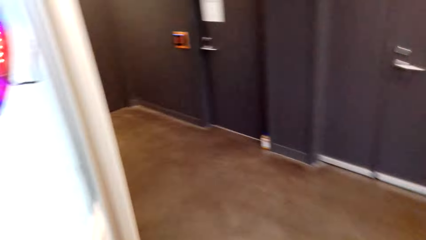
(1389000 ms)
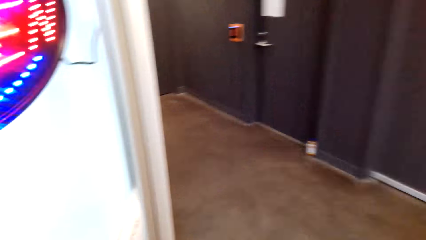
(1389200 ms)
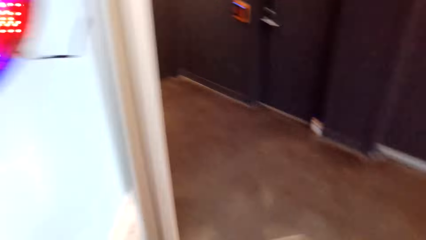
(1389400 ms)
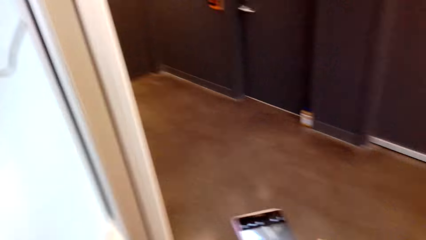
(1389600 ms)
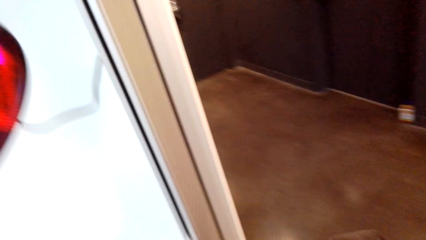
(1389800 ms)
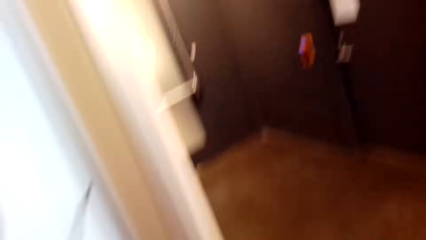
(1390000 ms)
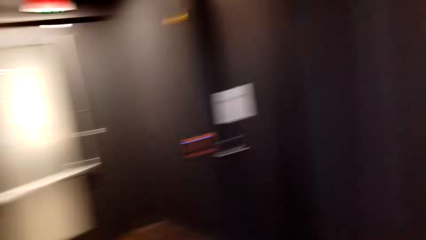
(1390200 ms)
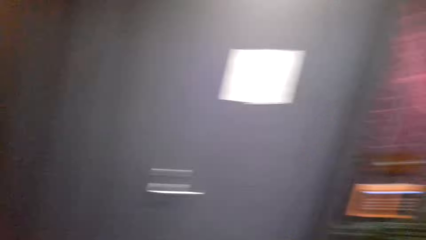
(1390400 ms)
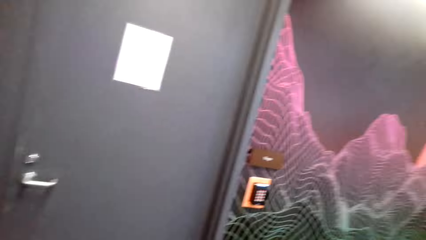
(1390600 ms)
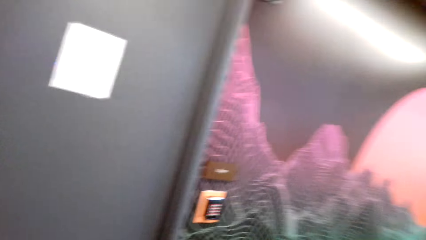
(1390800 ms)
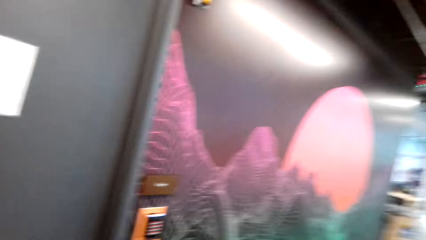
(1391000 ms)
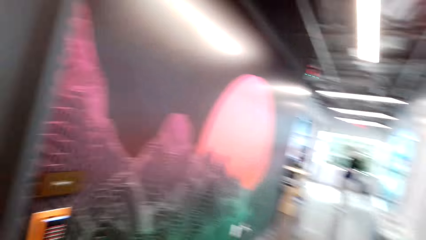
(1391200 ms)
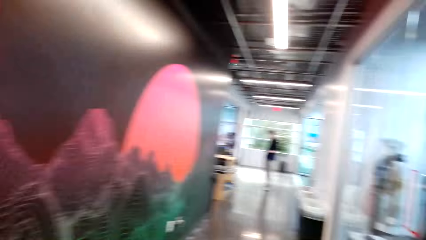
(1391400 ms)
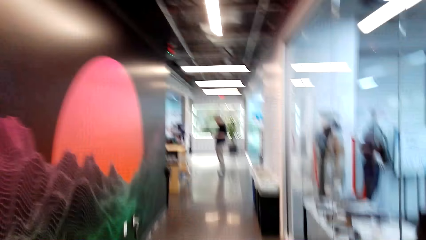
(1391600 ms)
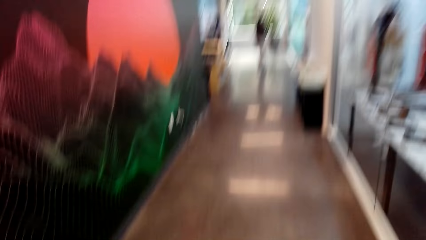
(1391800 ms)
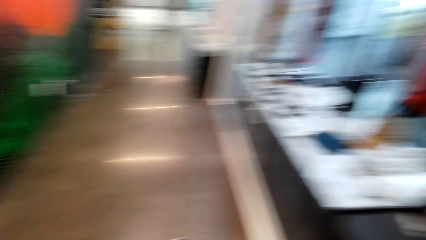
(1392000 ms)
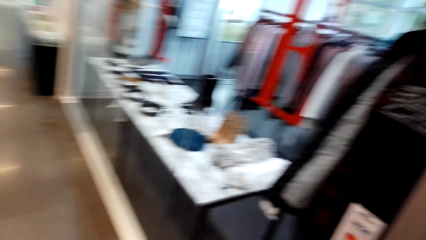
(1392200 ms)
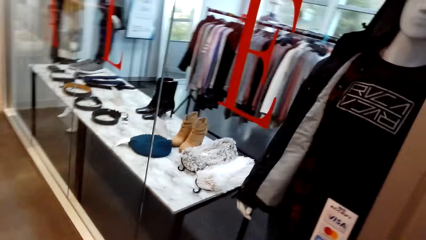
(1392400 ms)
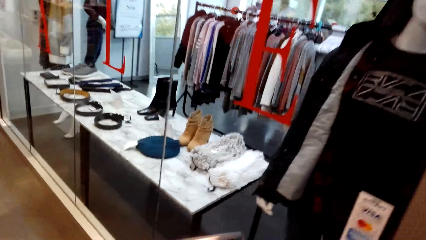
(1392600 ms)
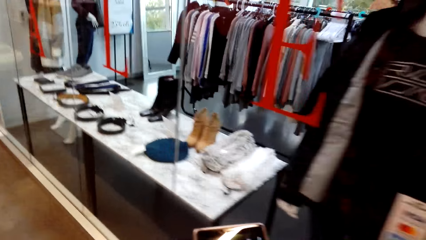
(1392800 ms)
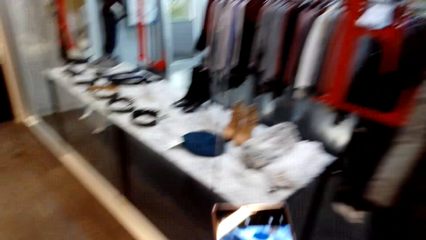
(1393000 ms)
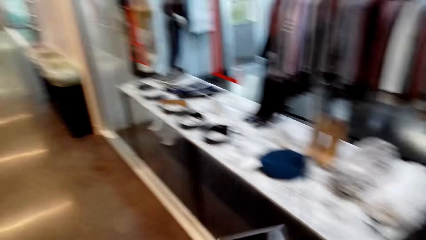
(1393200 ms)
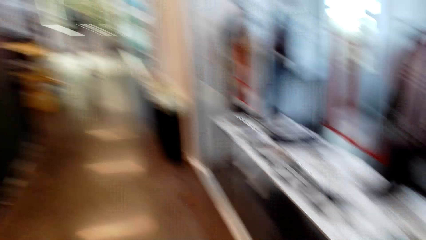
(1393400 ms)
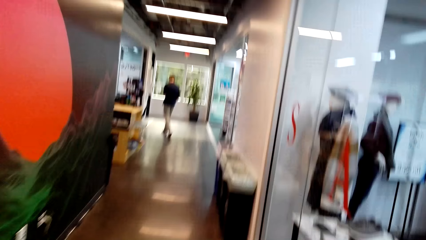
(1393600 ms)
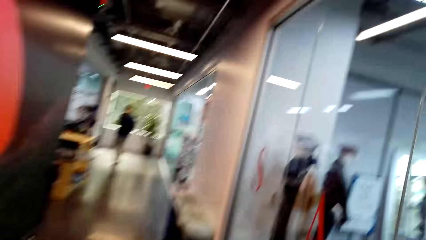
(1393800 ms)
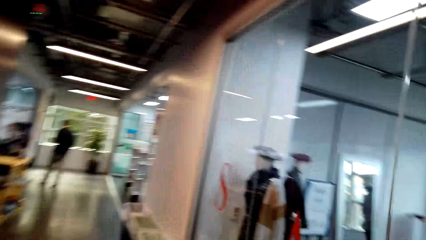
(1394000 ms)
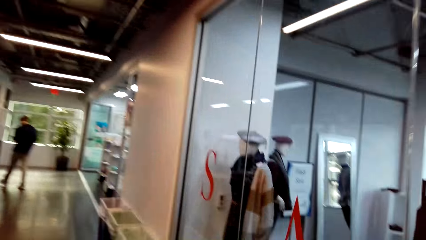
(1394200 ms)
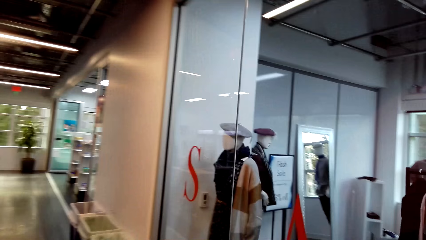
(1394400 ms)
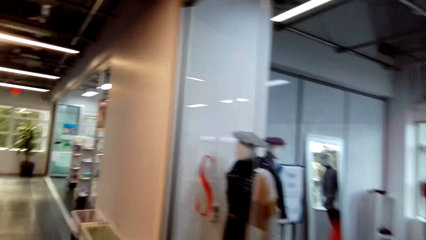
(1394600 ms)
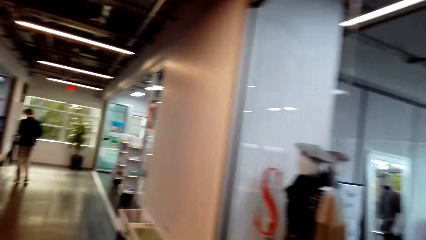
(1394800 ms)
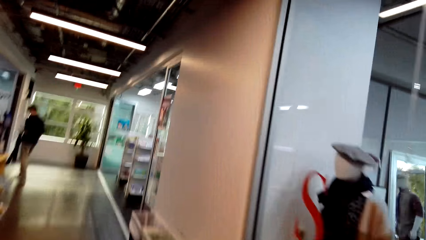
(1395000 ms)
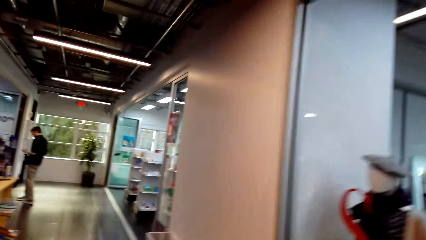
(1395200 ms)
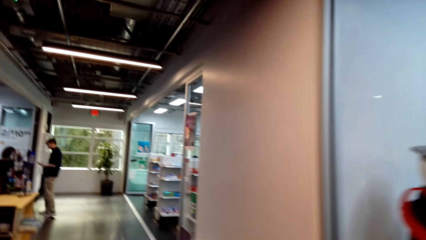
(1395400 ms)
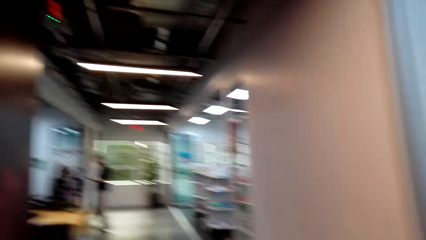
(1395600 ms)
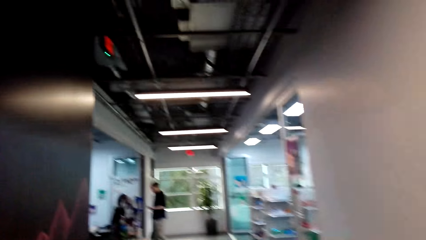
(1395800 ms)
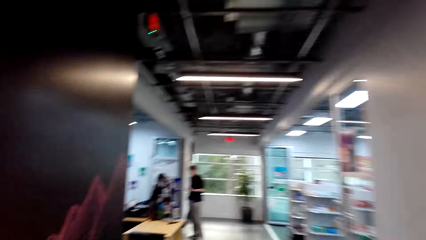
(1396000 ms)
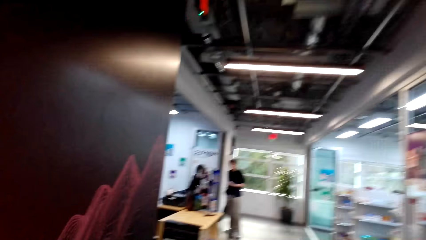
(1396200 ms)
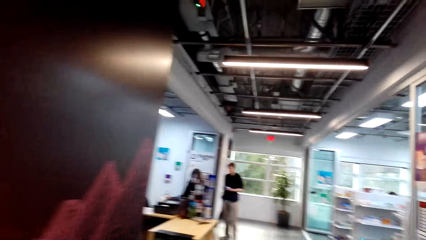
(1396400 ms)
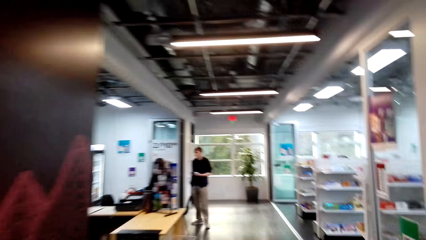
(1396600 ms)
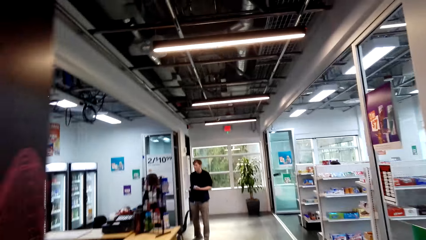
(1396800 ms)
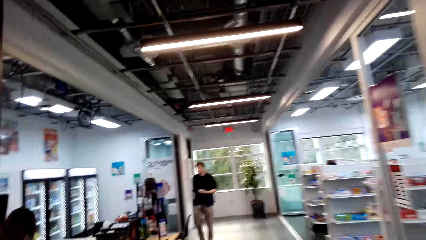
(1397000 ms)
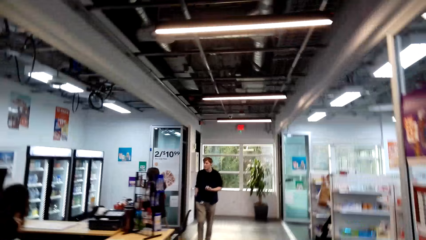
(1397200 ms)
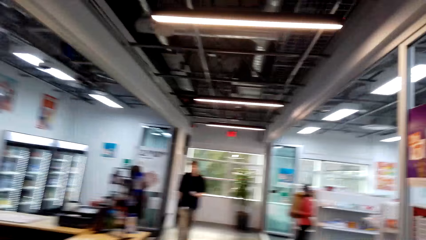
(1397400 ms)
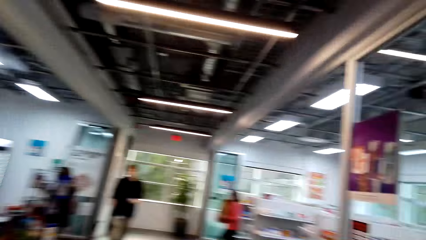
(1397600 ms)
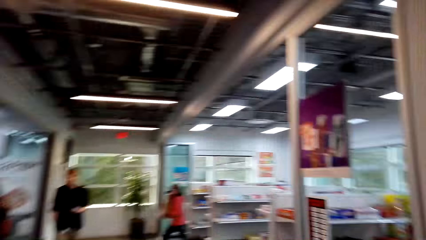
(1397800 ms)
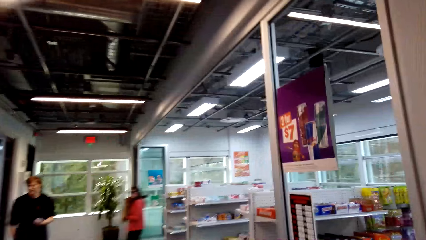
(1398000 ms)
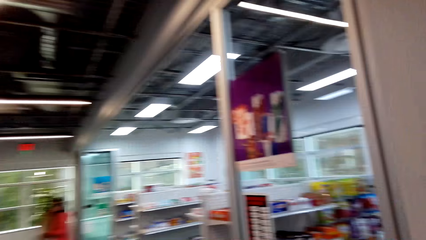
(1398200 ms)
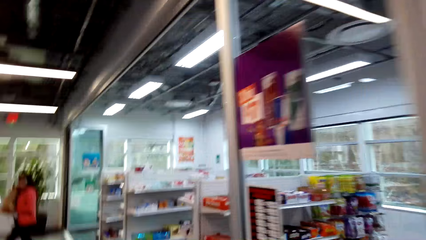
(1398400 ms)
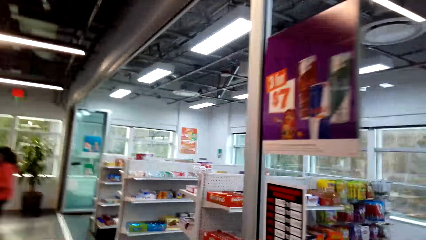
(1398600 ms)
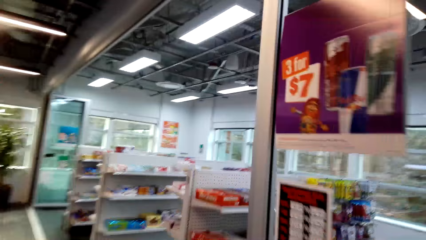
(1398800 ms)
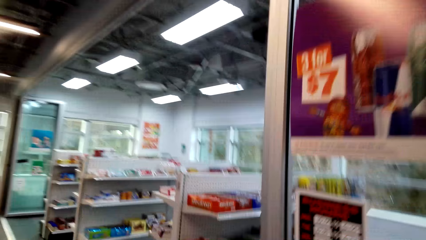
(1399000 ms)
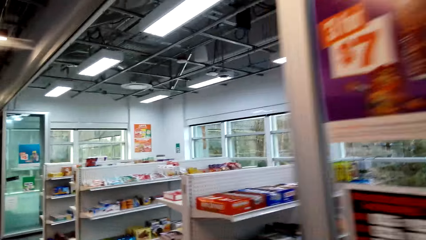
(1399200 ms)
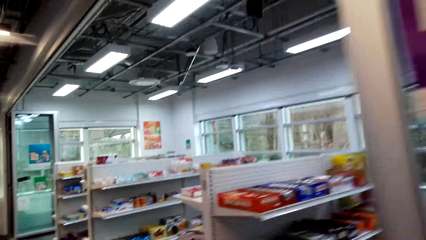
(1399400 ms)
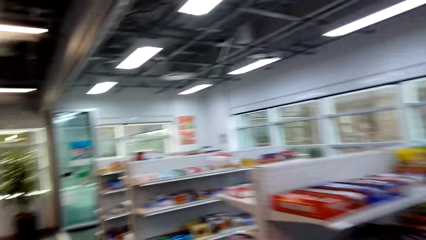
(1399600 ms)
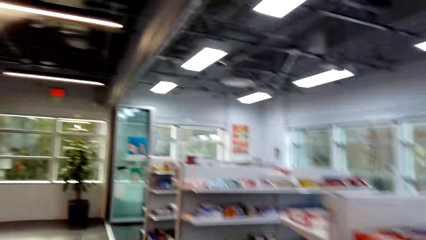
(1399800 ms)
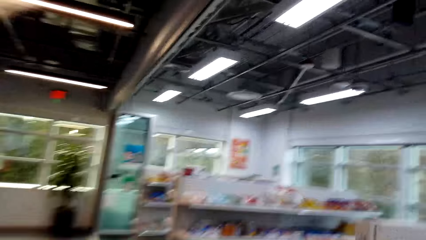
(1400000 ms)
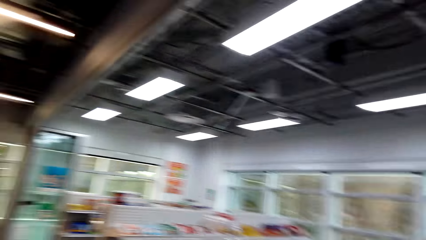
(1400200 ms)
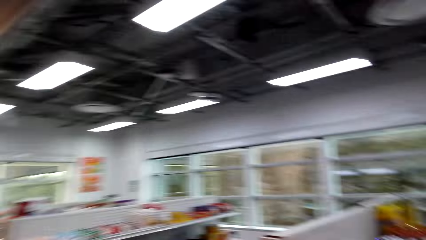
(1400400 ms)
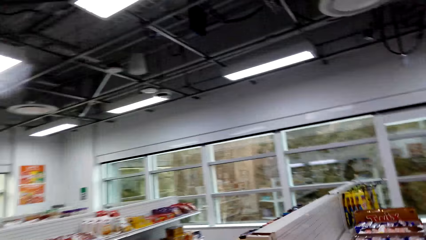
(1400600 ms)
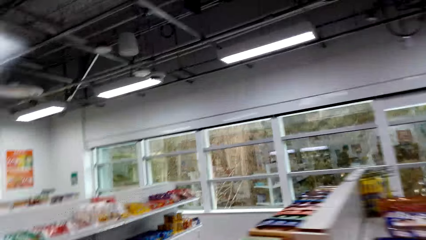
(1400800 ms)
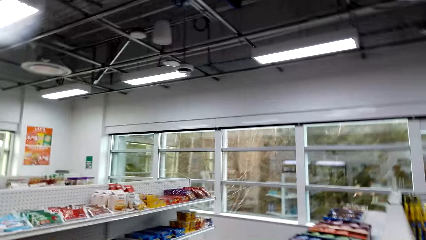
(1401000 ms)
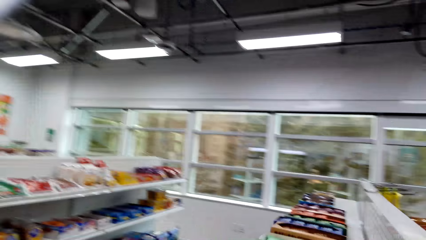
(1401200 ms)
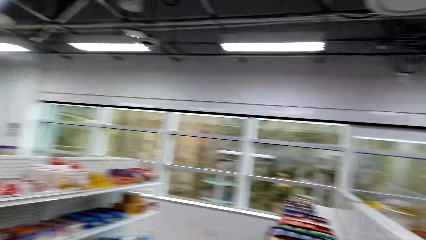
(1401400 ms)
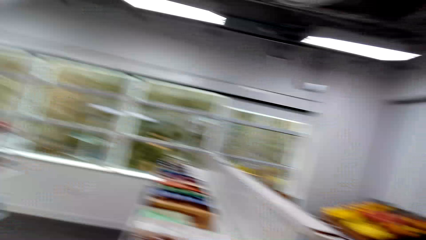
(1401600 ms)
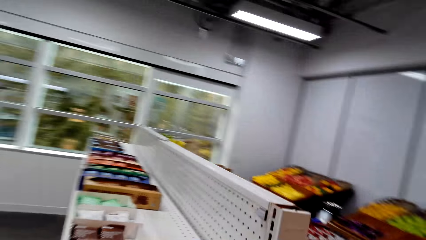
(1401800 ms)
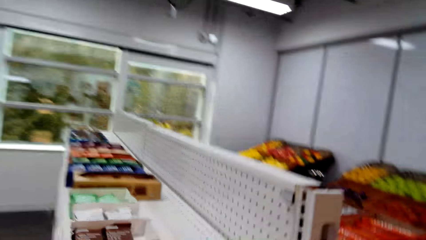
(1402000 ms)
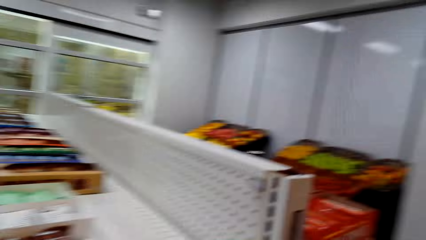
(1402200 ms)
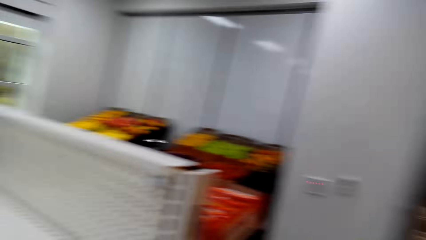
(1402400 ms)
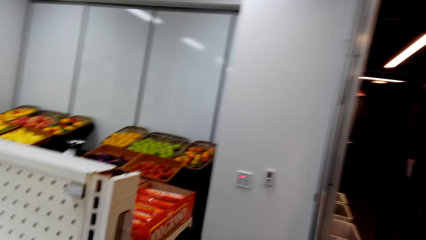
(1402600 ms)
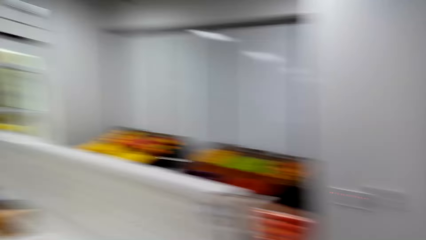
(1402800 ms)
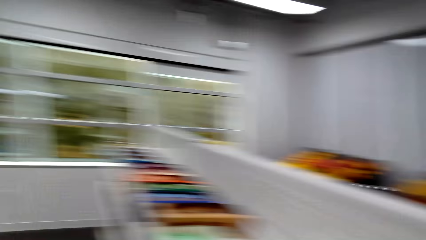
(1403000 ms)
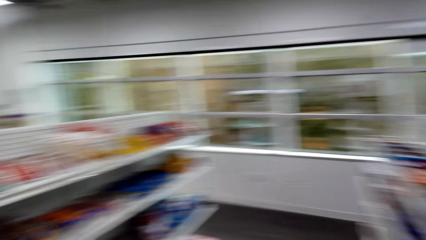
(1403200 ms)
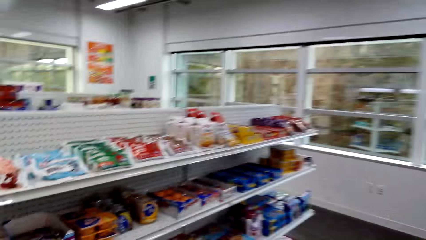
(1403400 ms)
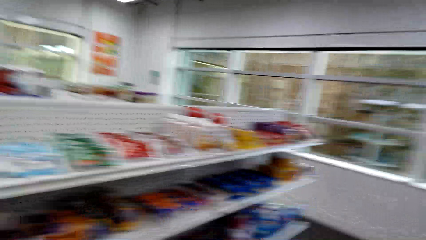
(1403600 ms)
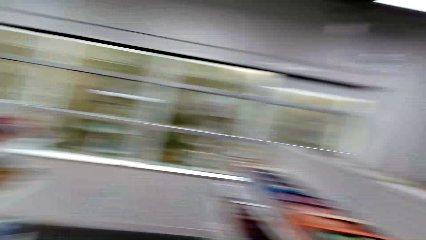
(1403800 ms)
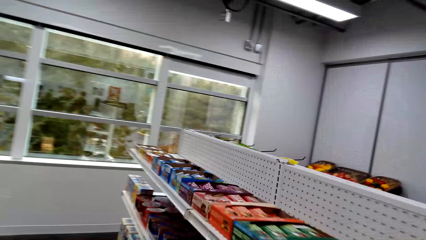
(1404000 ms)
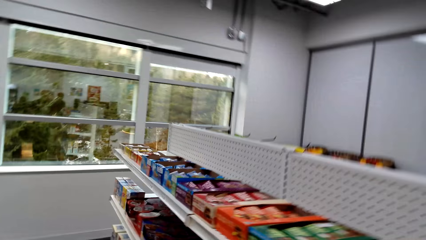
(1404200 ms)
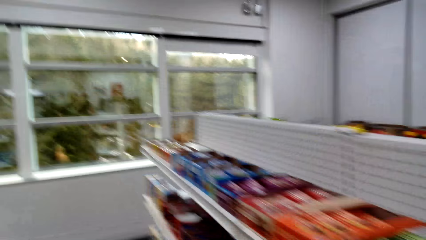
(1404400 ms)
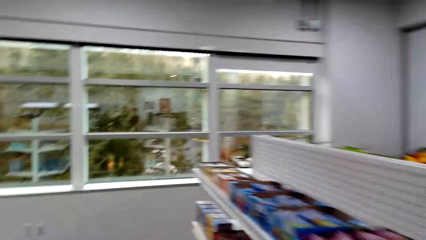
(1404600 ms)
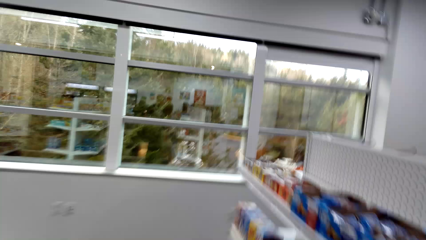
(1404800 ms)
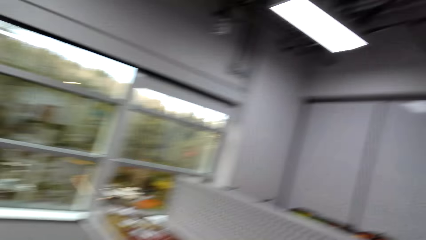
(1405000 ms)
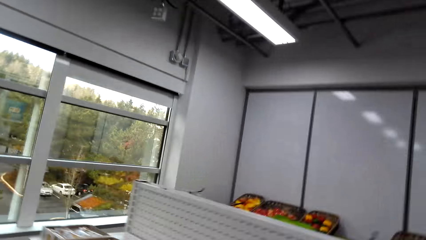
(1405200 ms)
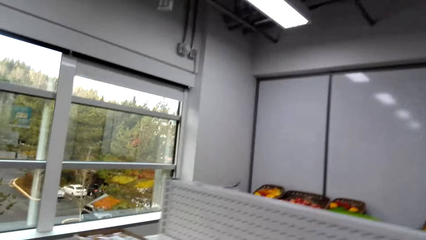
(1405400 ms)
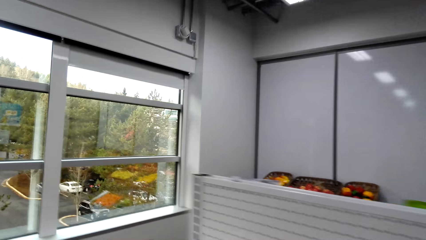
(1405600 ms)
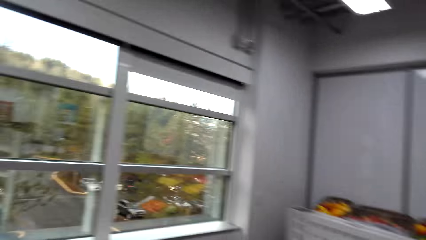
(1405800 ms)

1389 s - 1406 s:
The camera wearer holds the phone. They walk in the mall. They stare at the phone. They look around. They walk in the mall. They enter a supermarket. They walk in the supermarket. They talk. They look around. They walk in the supermarket. They talk.
